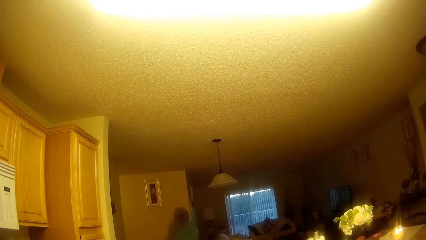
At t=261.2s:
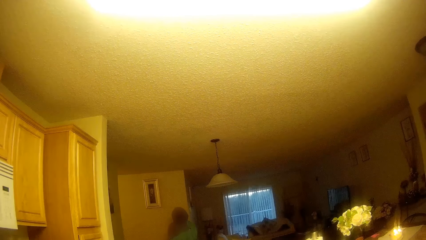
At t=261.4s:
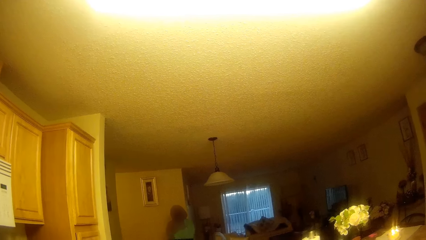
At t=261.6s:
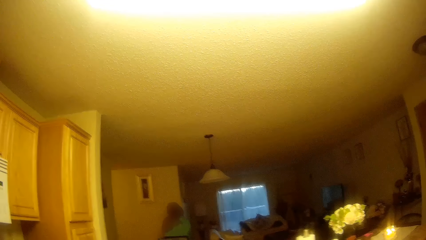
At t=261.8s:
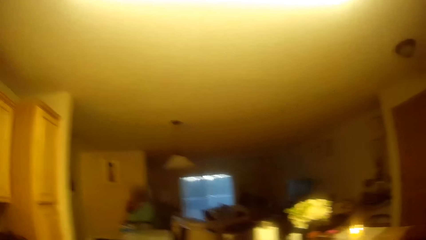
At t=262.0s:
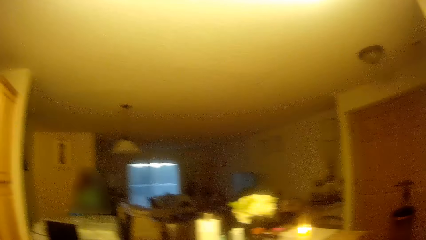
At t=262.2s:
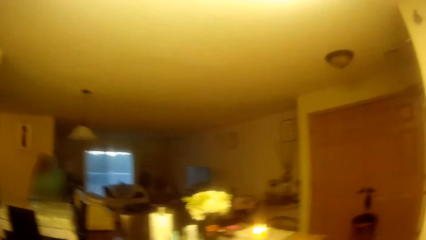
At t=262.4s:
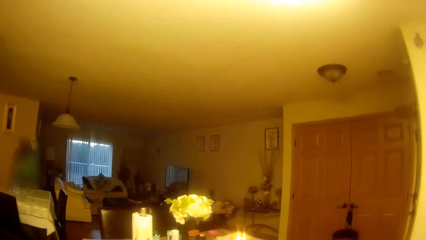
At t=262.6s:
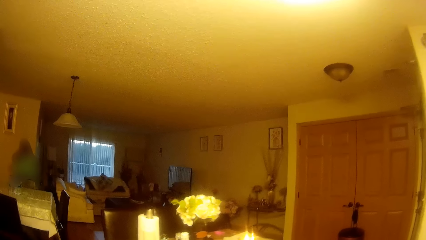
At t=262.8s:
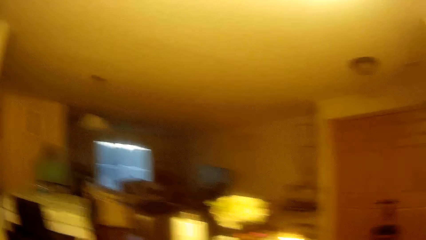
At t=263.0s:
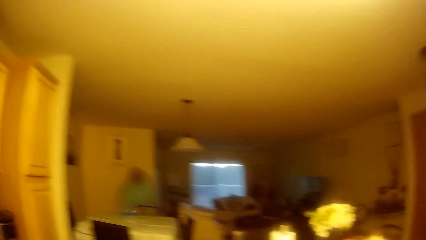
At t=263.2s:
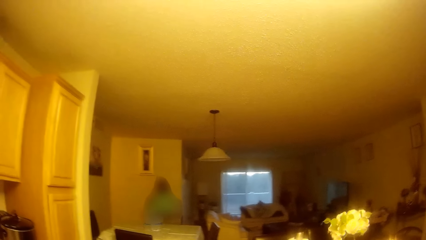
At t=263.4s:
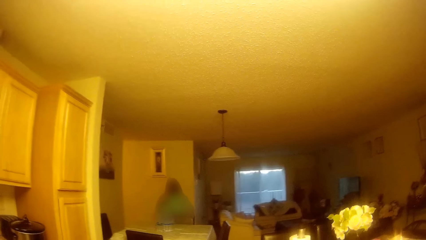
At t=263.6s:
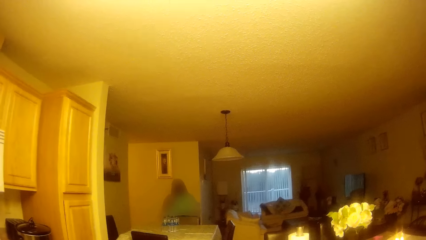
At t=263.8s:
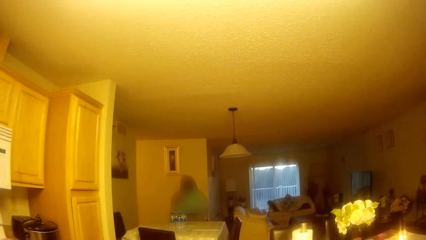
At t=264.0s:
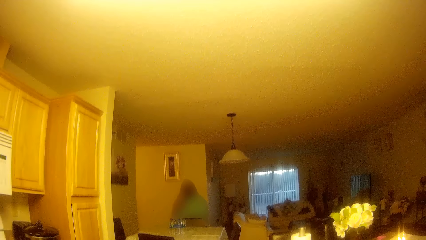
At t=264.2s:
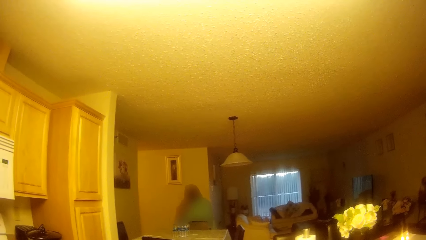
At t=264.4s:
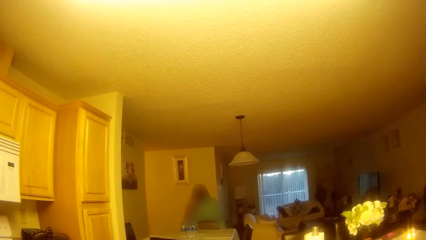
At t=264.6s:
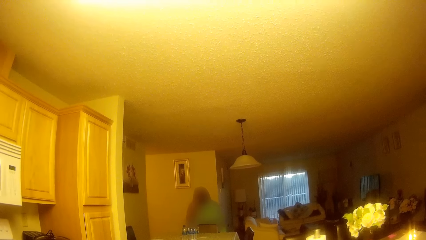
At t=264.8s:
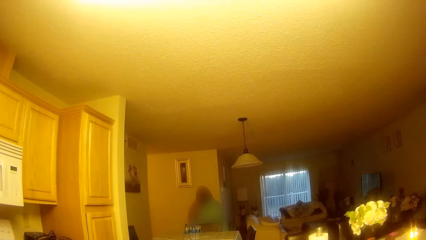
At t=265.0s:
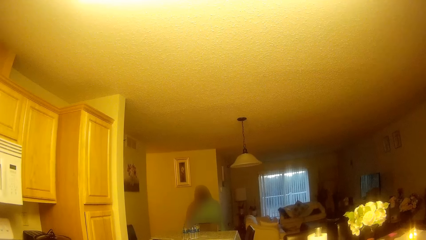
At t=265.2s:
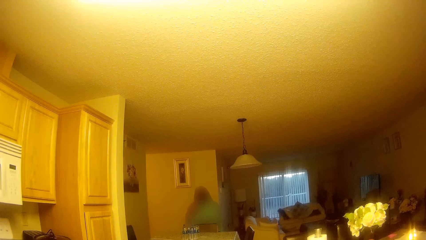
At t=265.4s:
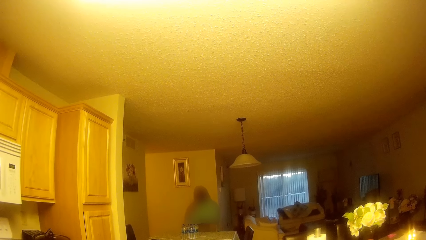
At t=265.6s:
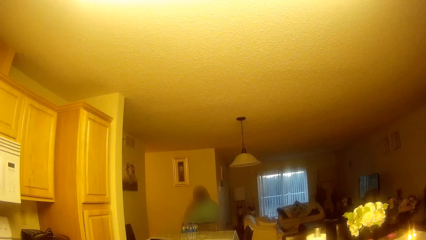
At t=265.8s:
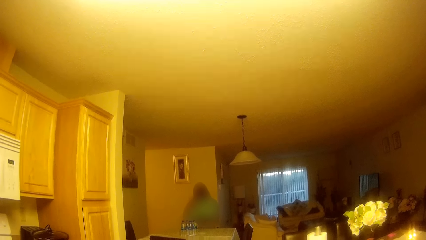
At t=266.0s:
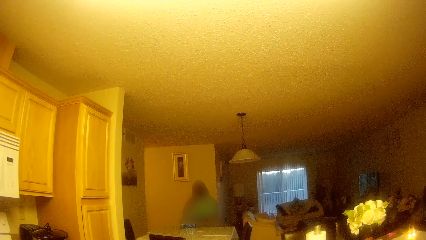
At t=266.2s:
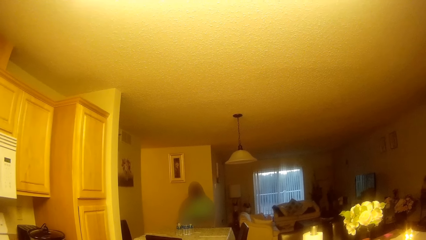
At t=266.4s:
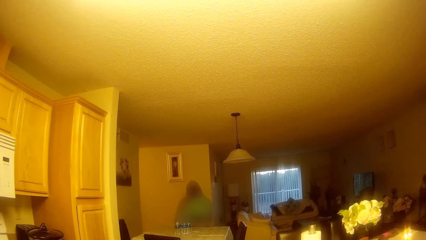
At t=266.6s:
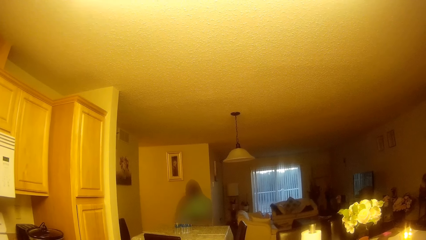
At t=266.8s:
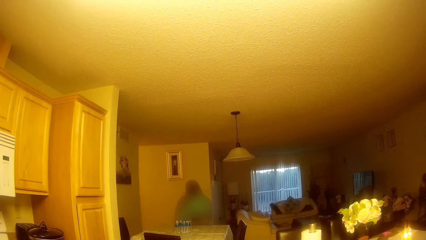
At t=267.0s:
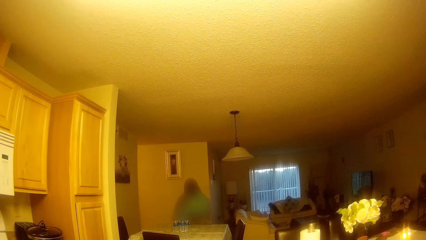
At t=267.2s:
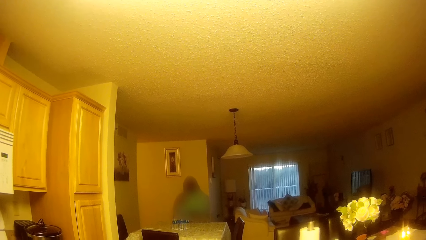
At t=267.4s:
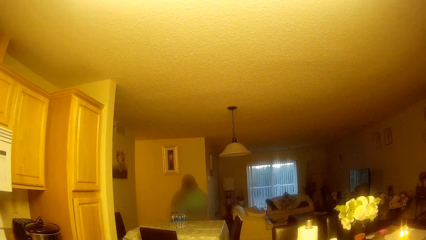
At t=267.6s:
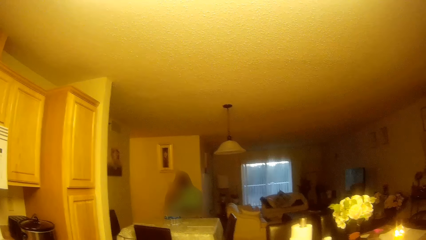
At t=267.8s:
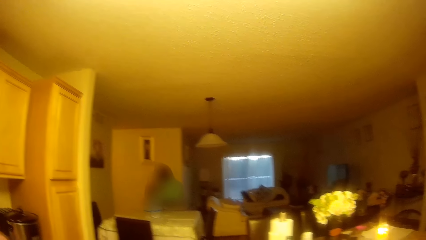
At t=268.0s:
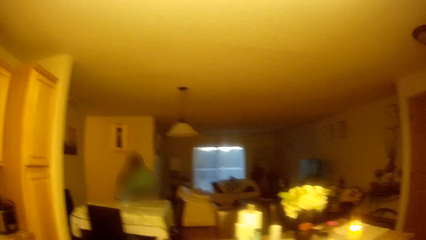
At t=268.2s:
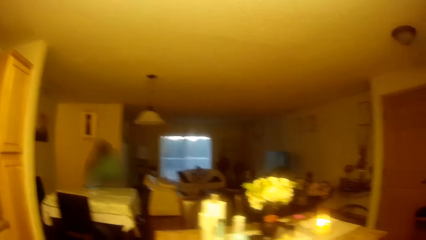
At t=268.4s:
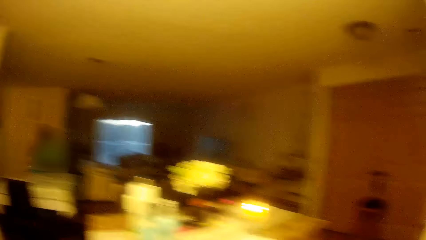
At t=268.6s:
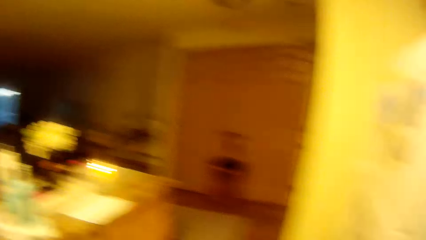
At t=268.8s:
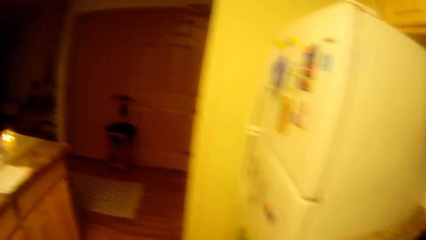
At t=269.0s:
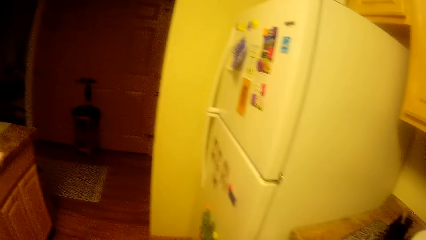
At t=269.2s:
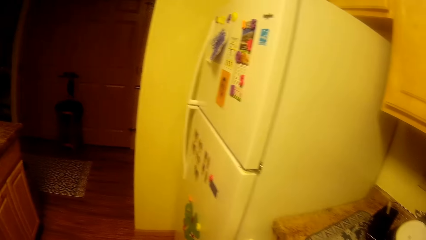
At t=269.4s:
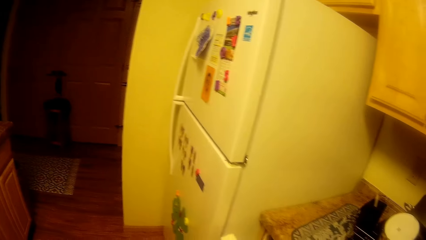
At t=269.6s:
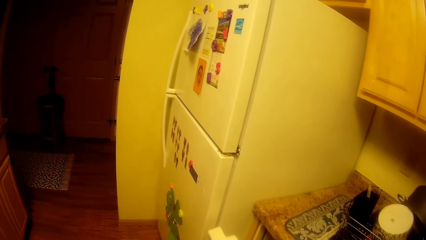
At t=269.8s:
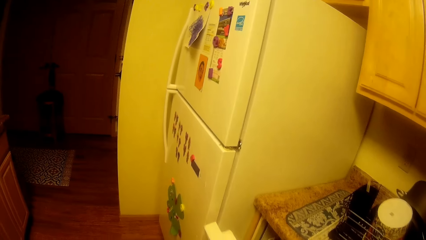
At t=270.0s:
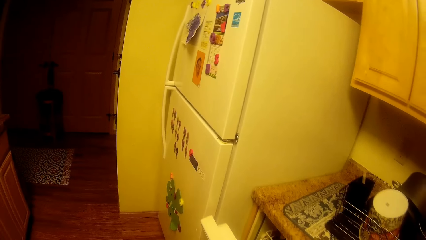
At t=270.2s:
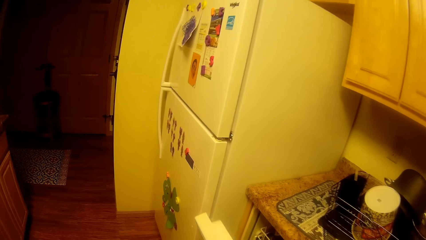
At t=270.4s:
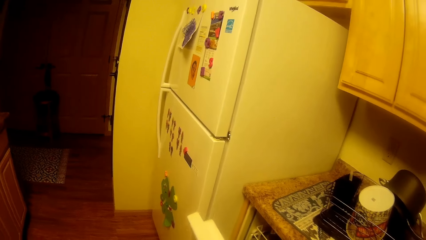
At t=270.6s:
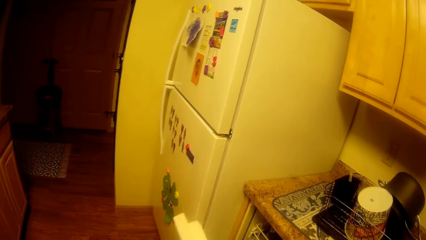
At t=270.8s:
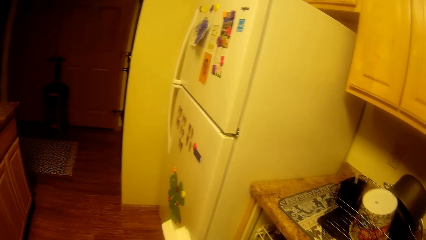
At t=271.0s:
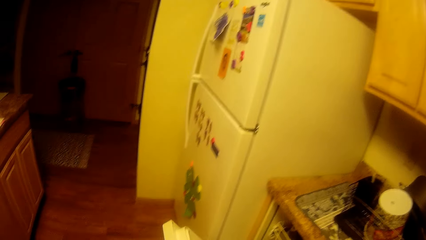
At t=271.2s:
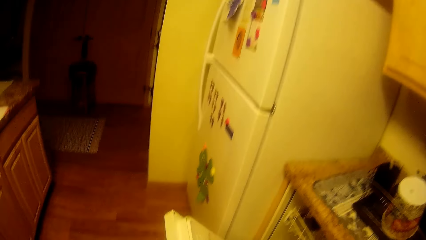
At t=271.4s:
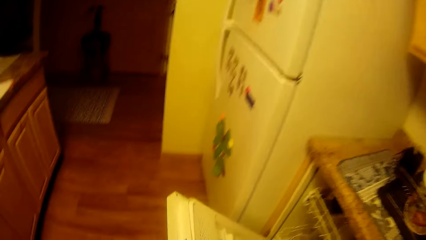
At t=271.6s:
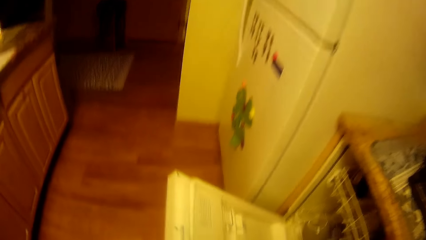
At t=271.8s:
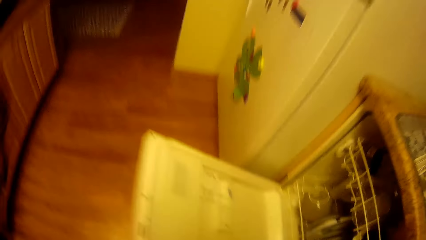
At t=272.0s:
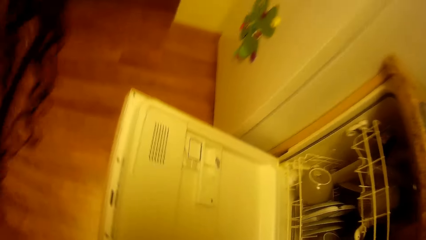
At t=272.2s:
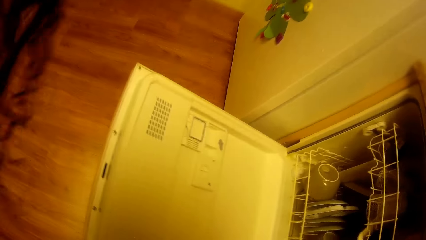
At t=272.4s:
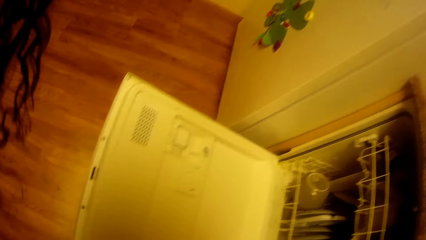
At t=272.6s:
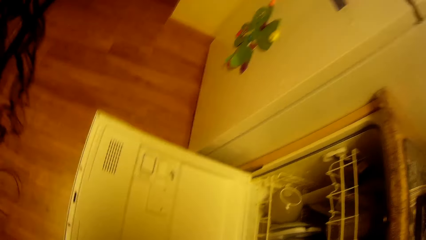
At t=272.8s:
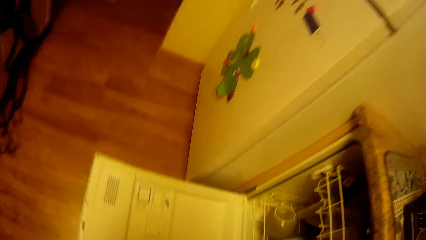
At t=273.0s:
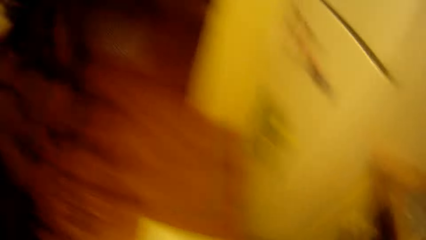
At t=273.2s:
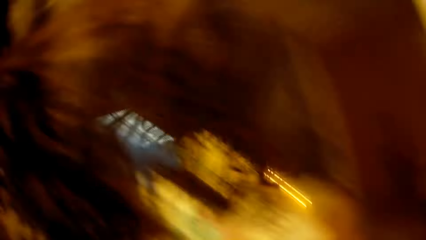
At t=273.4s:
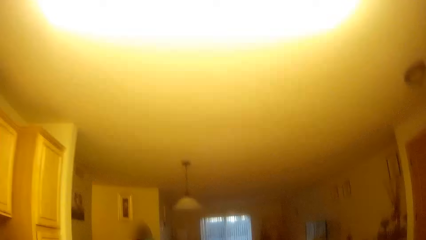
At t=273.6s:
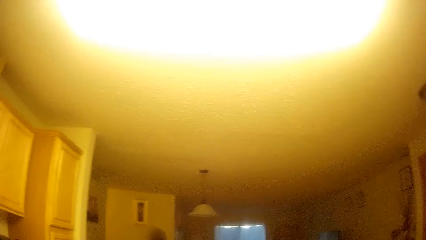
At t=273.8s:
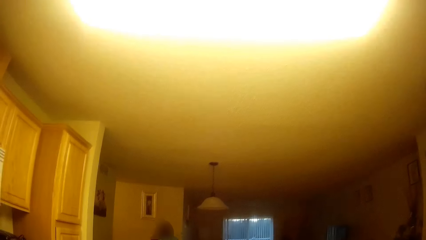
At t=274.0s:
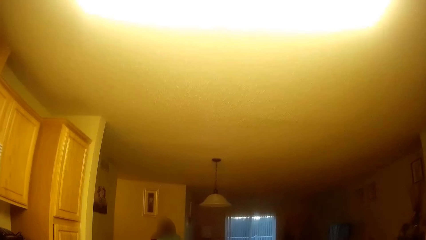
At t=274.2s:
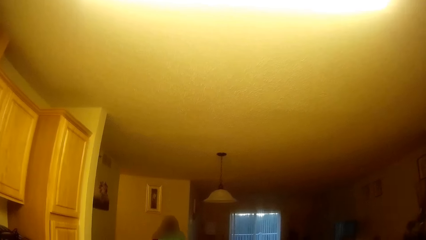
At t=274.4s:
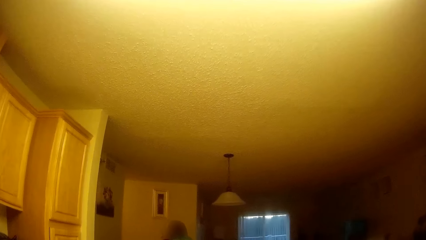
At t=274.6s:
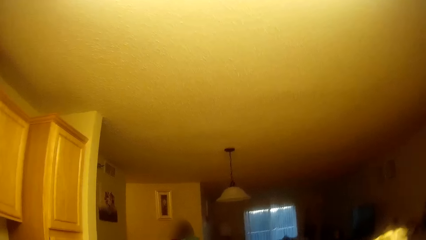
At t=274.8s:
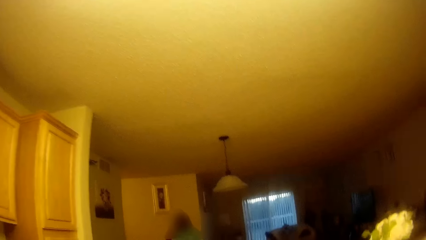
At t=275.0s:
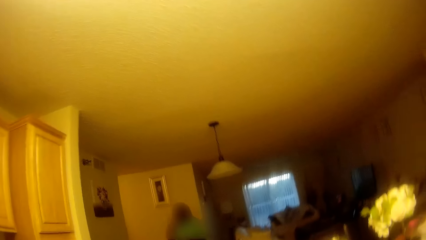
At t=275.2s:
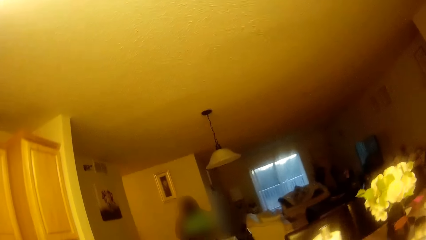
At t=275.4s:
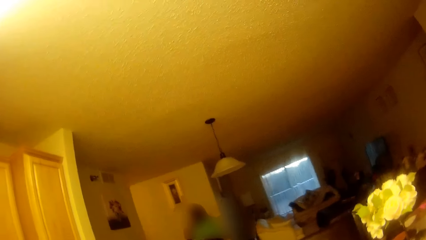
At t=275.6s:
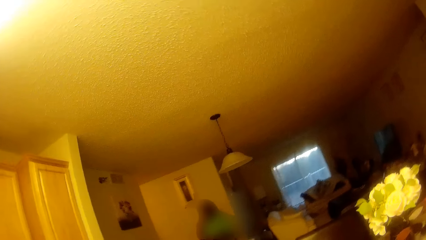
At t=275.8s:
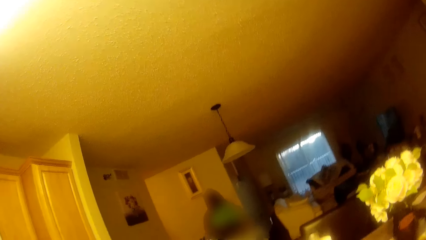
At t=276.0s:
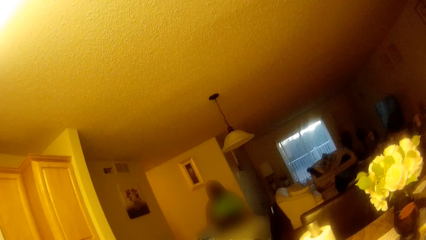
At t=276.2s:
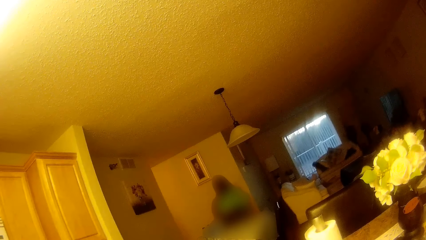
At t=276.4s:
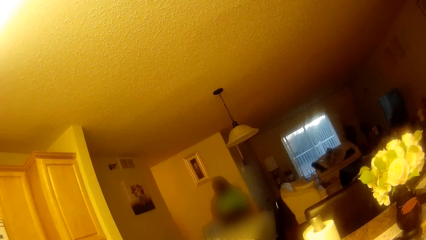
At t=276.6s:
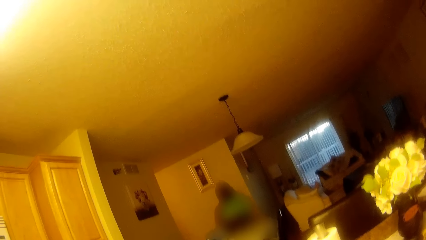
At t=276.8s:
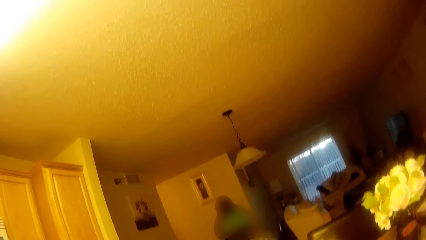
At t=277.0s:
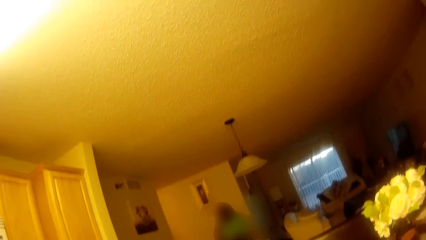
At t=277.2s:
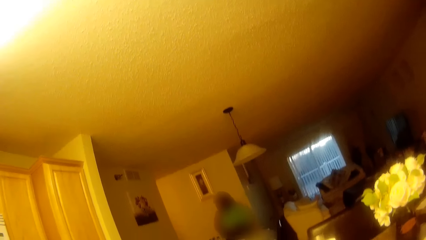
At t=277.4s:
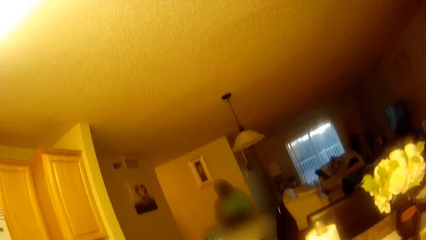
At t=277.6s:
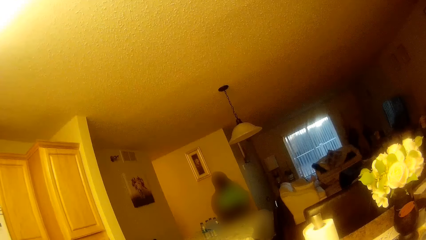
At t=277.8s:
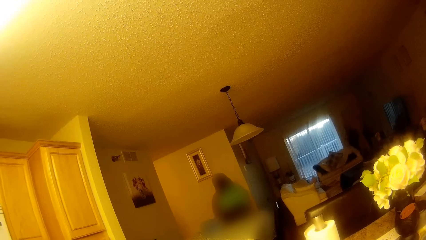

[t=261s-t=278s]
The camera wearer looks around. A girl speaks to the camera wearer. The camera wearer stares around. She opens a cabinet with her left hand. She converses with the girl. She interacts with the girl.
